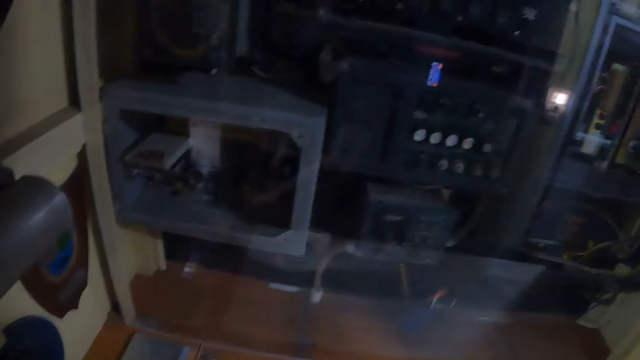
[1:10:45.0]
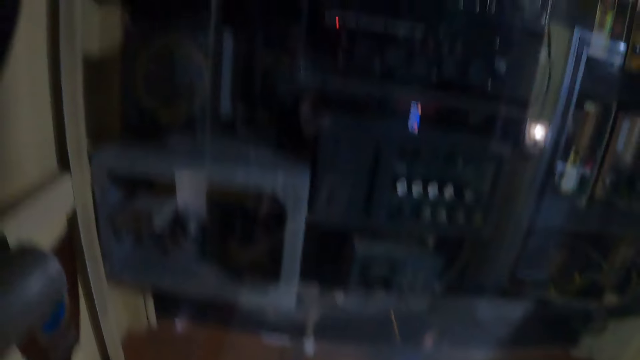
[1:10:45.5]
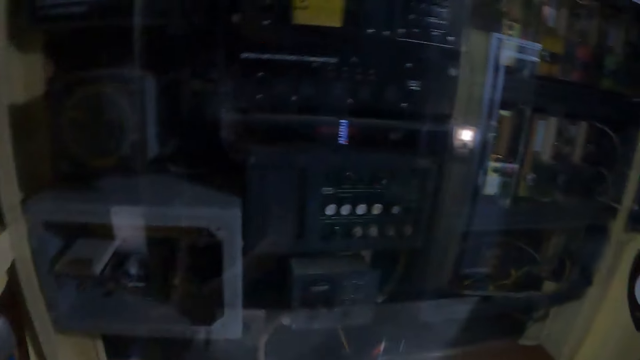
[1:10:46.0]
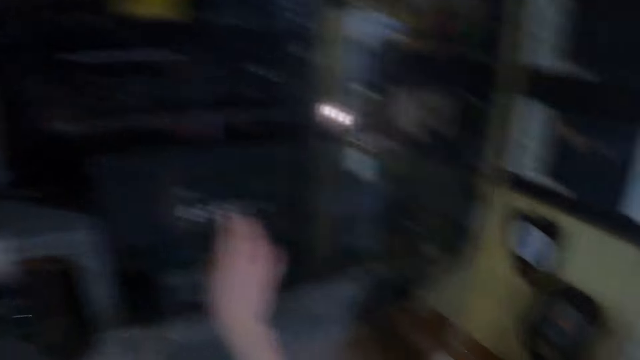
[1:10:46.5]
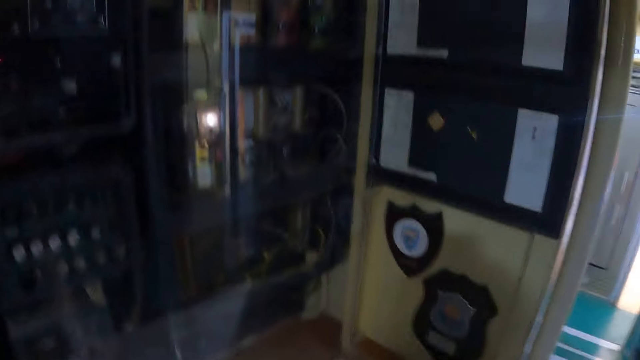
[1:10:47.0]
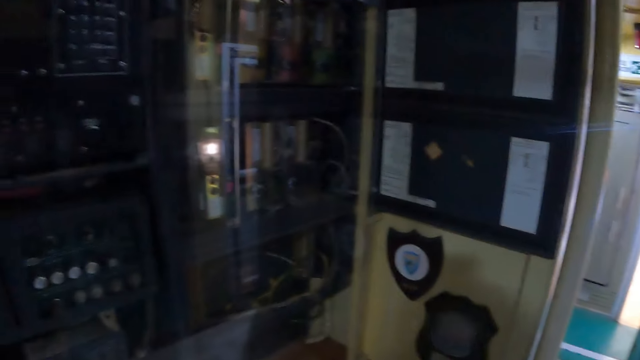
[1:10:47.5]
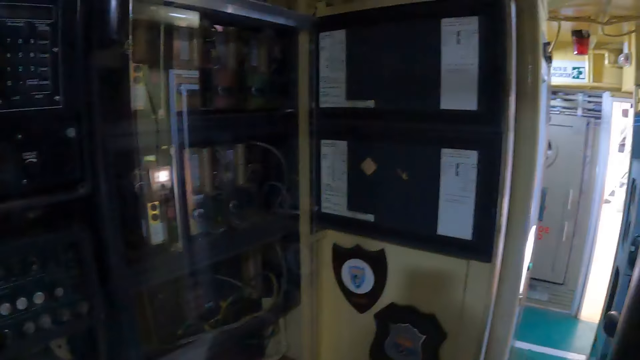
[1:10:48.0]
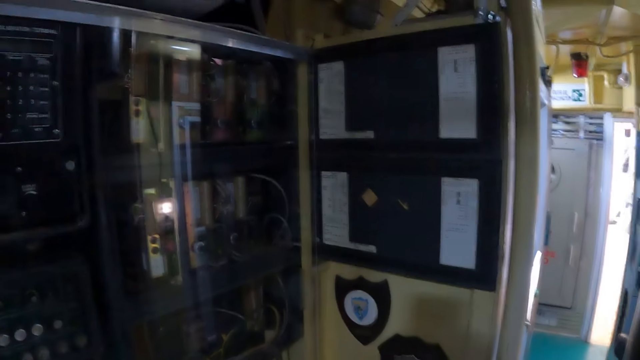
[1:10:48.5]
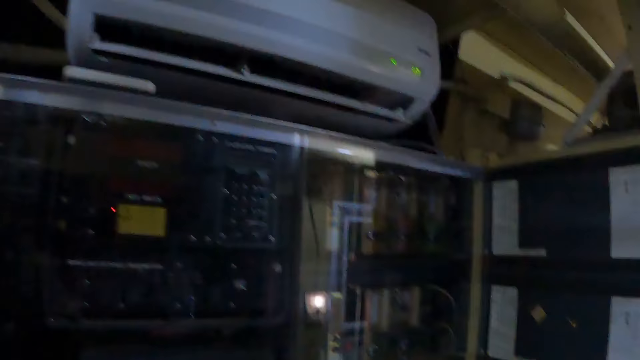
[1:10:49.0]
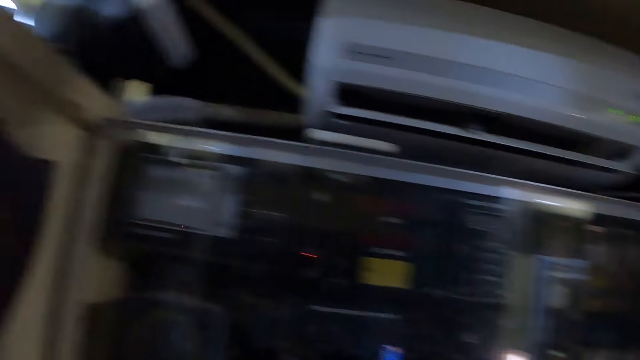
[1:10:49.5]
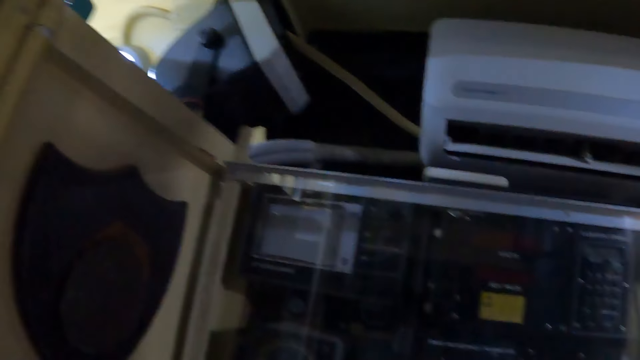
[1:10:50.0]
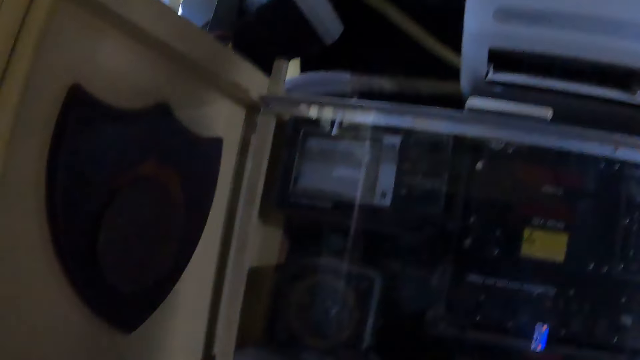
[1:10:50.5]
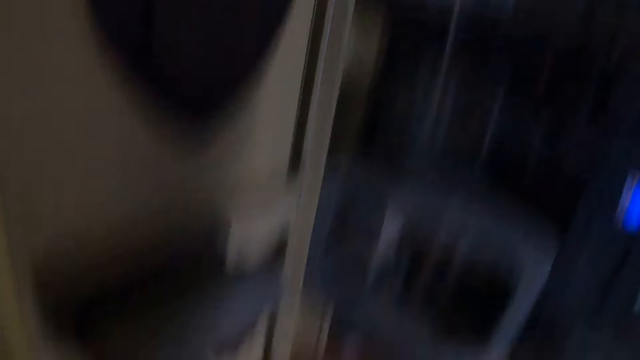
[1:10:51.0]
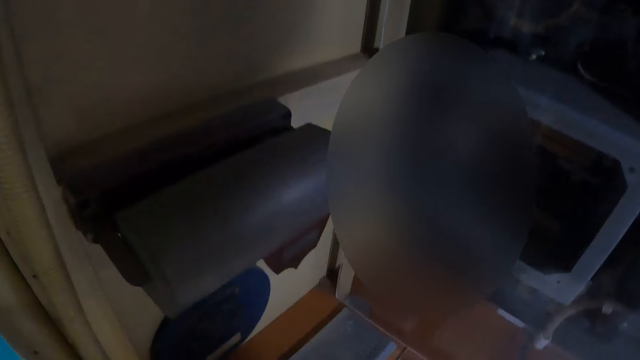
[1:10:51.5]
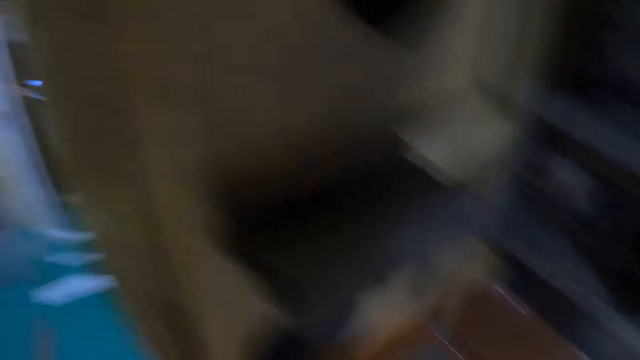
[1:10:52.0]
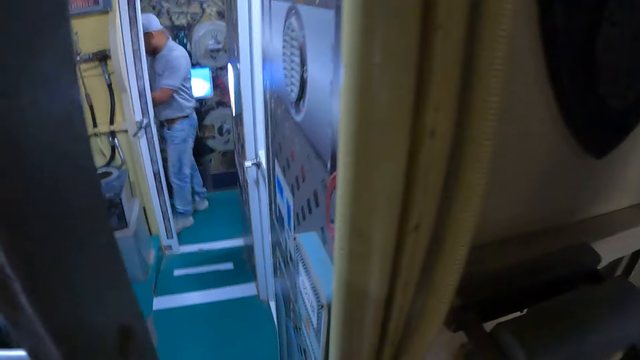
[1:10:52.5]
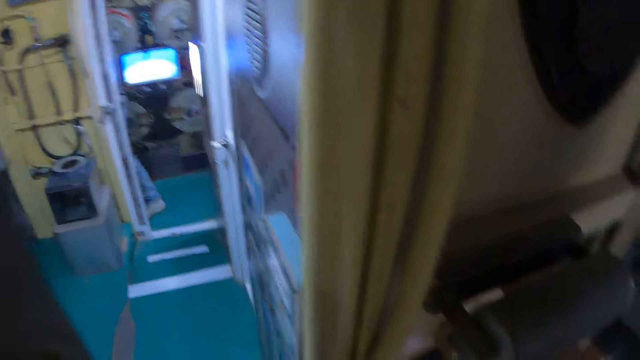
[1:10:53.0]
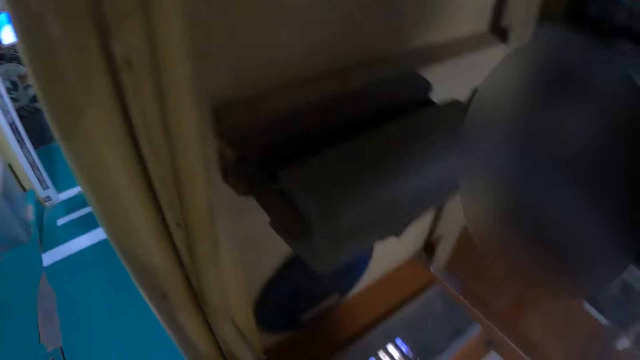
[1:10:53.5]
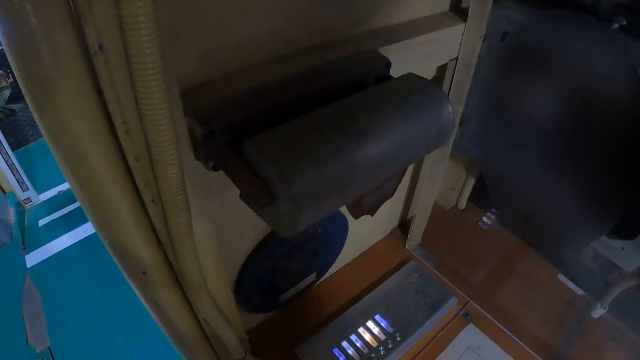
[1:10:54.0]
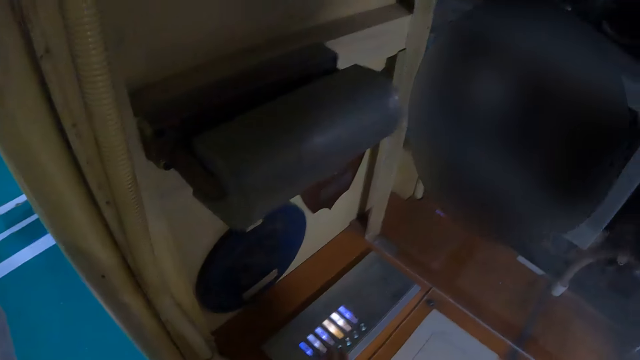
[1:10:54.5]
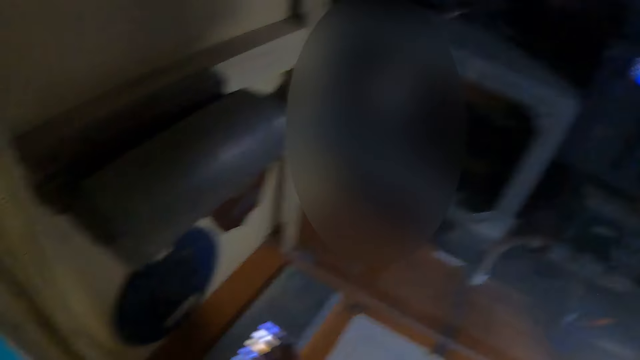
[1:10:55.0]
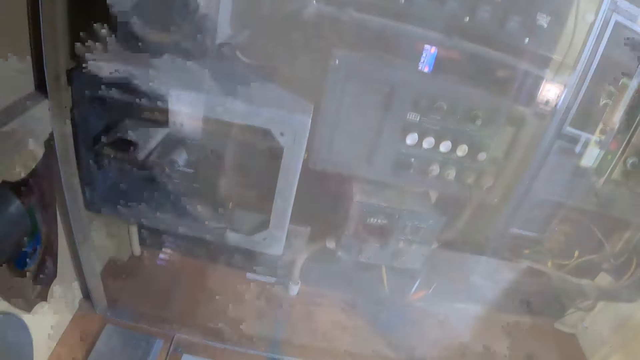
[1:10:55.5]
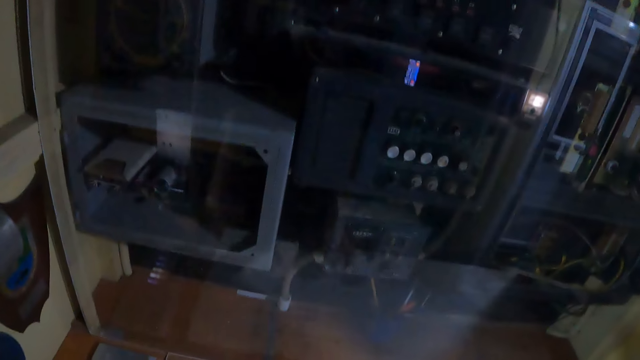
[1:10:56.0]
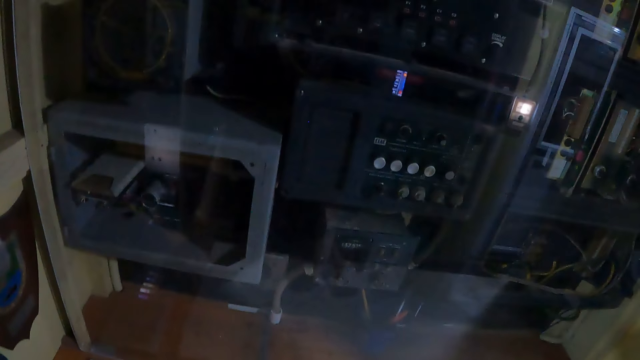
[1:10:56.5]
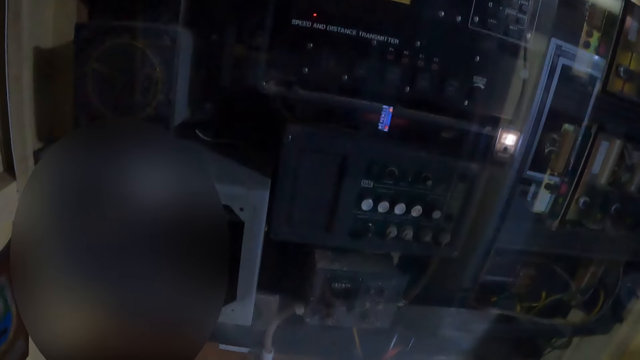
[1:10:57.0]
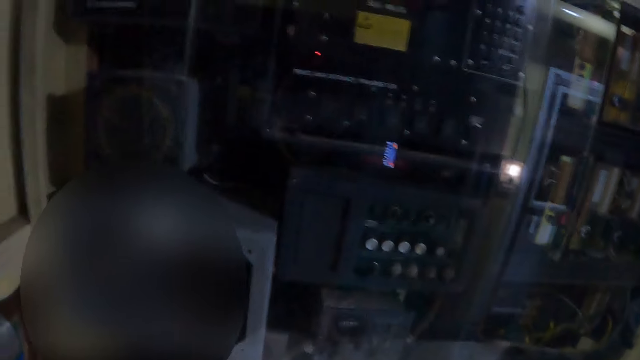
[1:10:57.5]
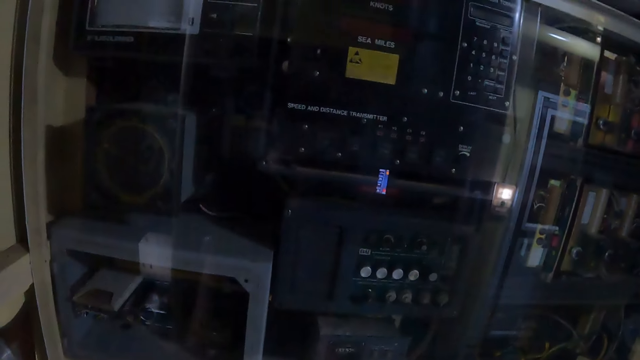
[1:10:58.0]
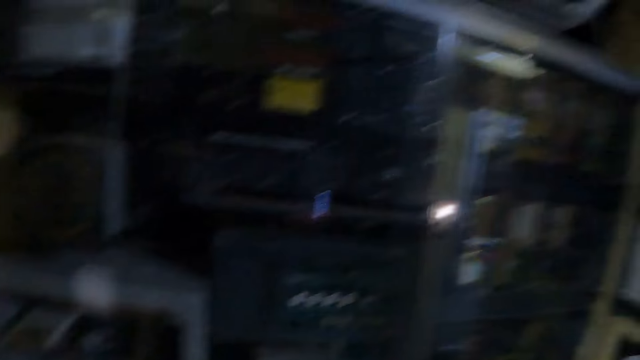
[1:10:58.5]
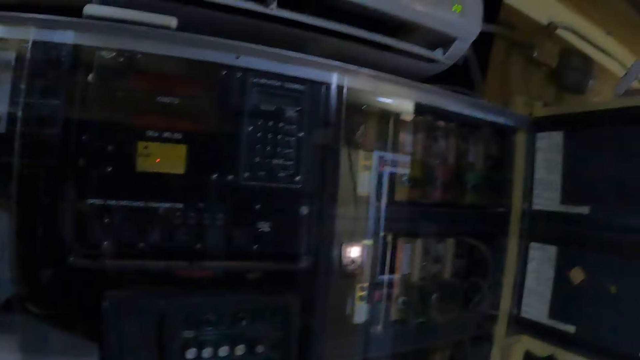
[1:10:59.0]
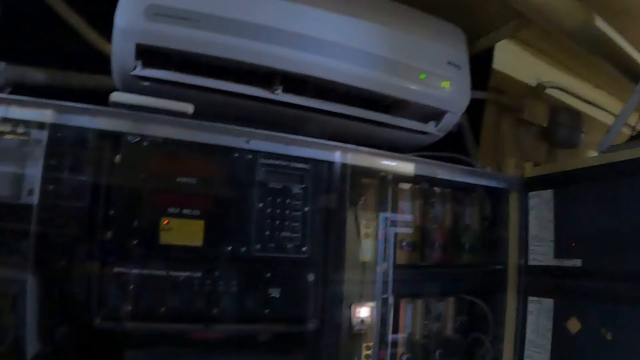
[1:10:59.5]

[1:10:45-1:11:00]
The camera wearer looks around the museum. They press buttons on the dial. They look around the museum.

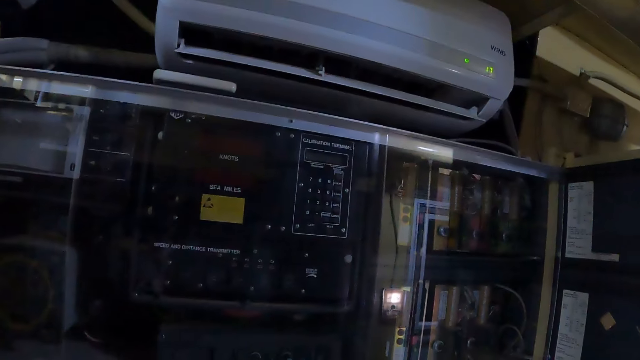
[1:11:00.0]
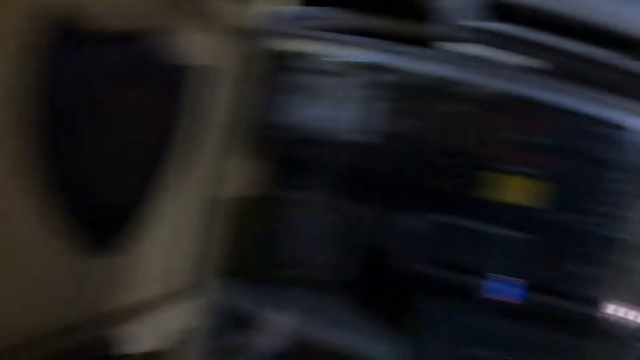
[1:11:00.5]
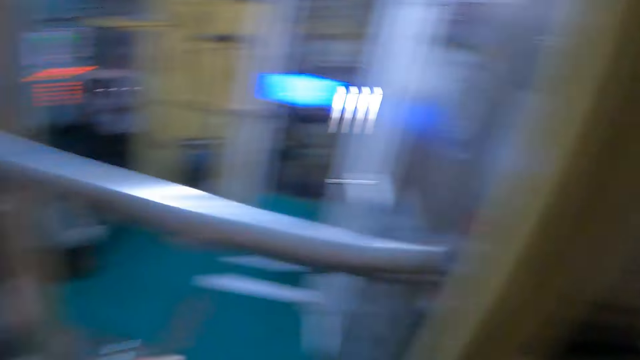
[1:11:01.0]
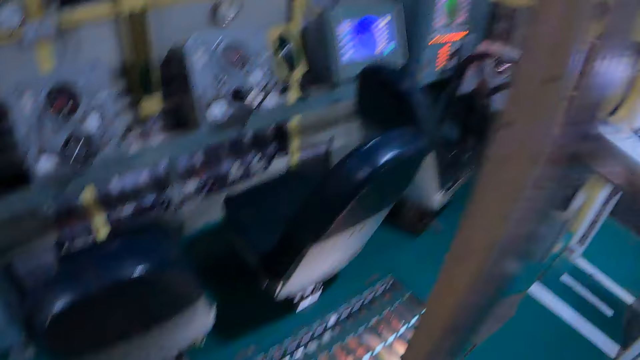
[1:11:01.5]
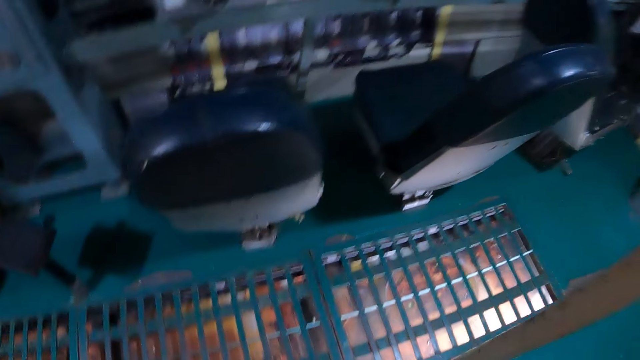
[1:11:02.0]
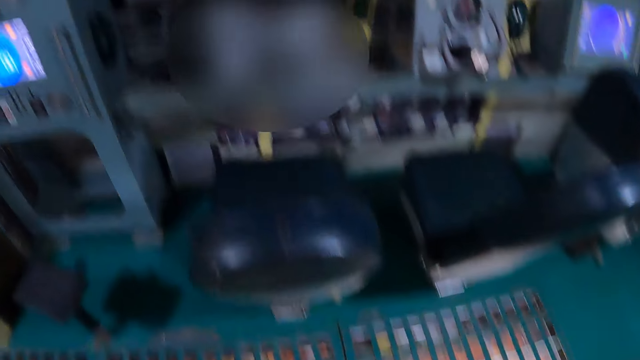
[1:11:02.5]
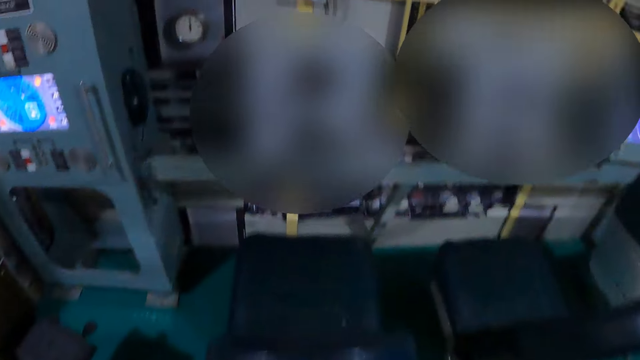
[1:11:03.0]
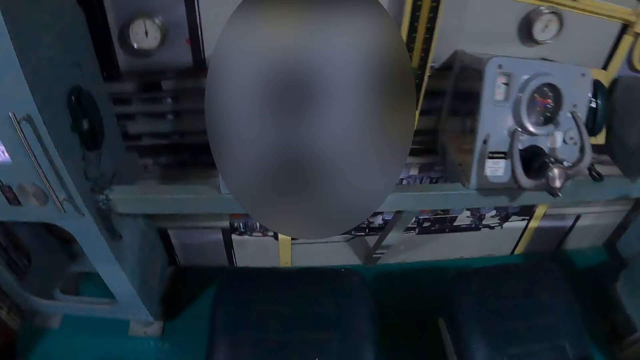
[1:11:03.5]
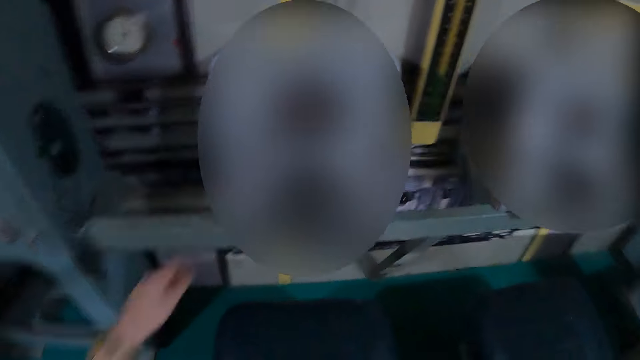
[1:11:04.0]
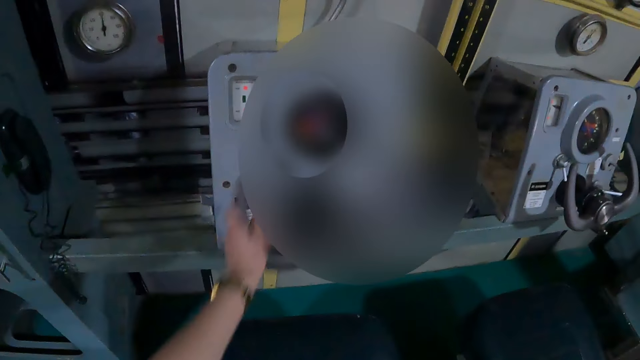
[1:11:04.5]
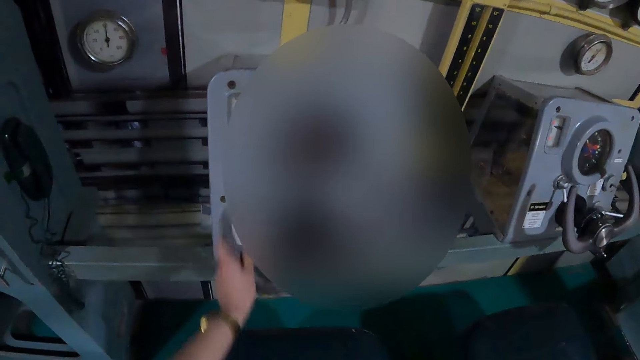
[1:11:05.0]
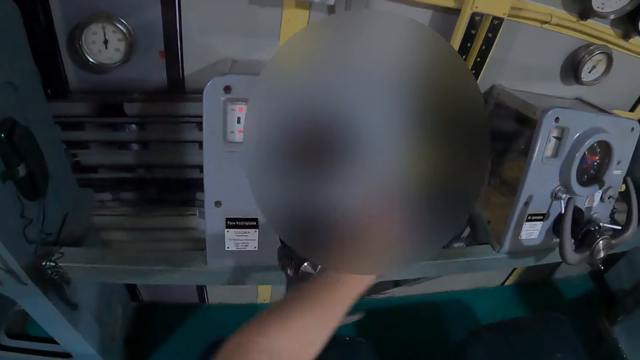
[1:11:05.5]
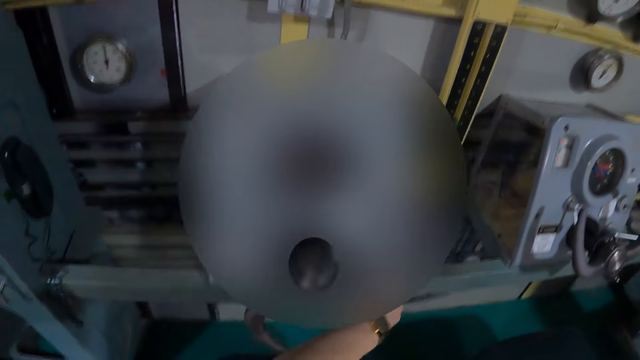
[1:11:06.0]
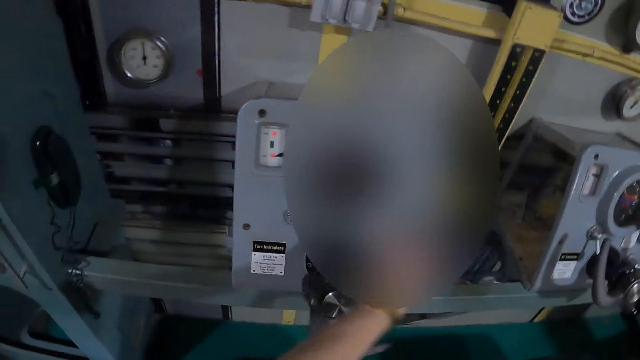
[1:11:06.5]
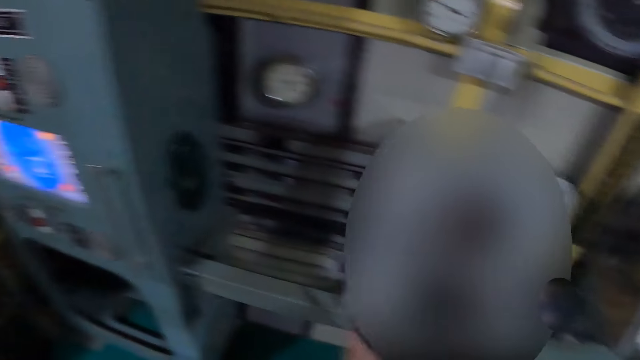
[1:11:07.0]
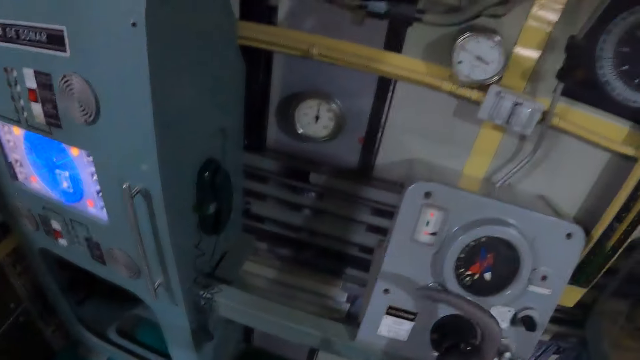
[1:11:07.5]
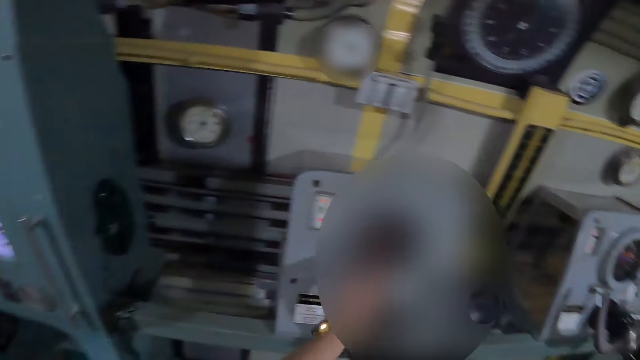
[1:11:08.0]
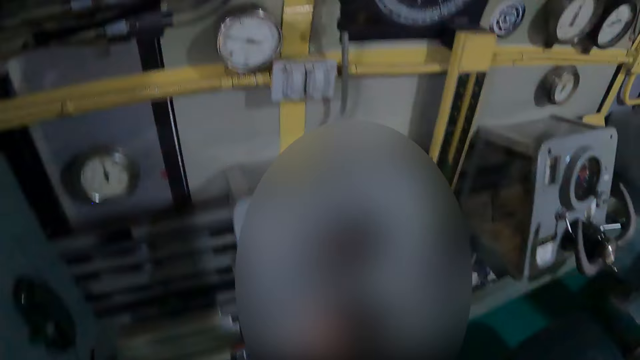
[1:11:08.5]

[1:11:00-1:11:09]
The camera wearer walks around. They turn the steering wheel. They operate the machine.
